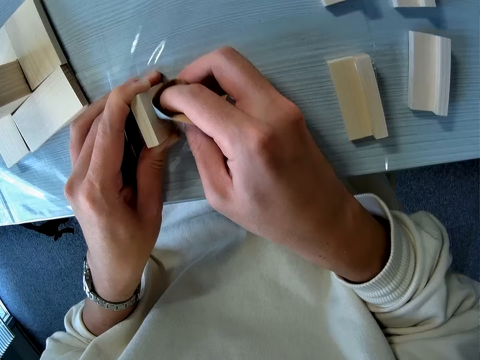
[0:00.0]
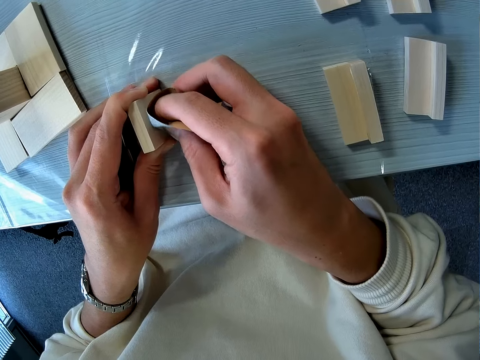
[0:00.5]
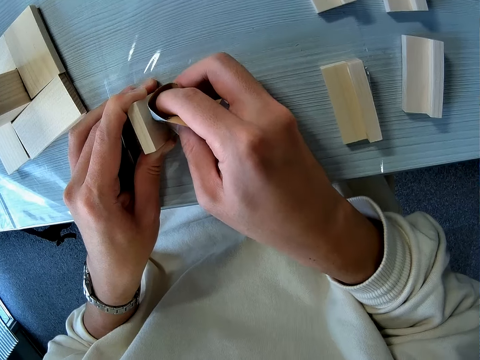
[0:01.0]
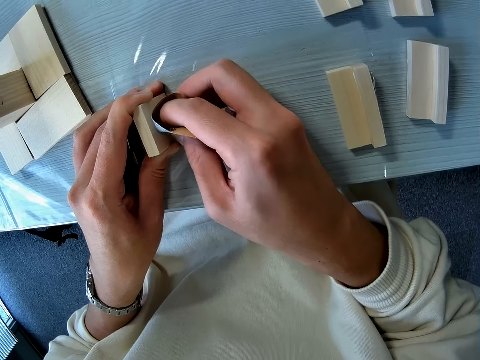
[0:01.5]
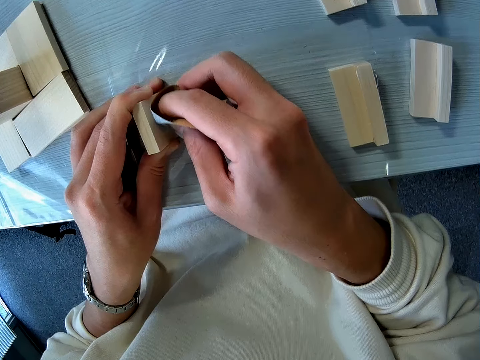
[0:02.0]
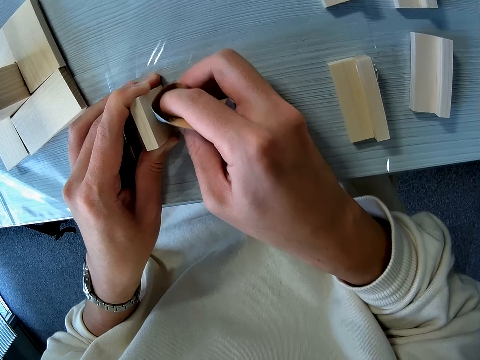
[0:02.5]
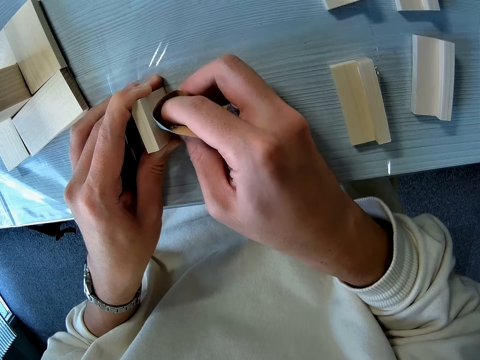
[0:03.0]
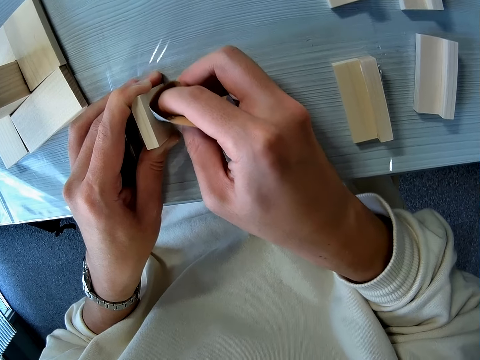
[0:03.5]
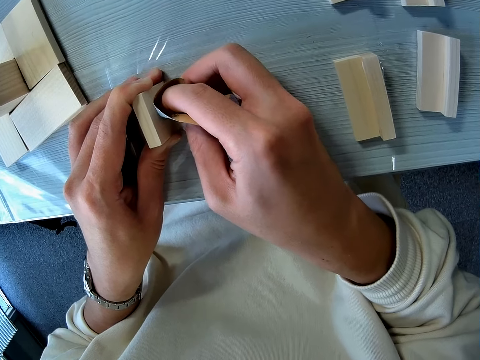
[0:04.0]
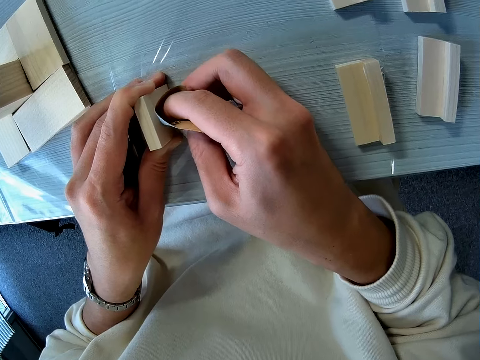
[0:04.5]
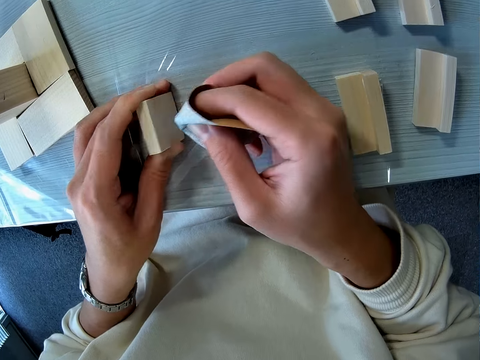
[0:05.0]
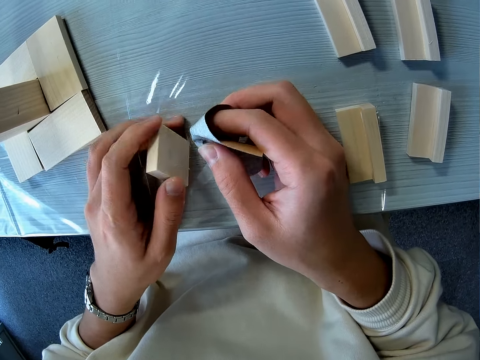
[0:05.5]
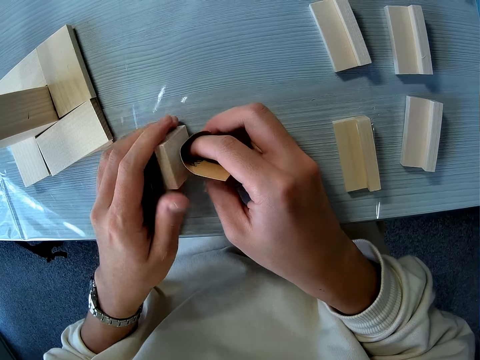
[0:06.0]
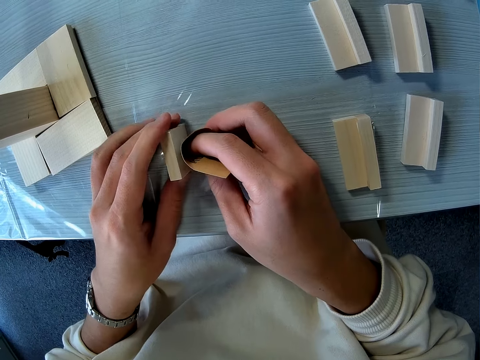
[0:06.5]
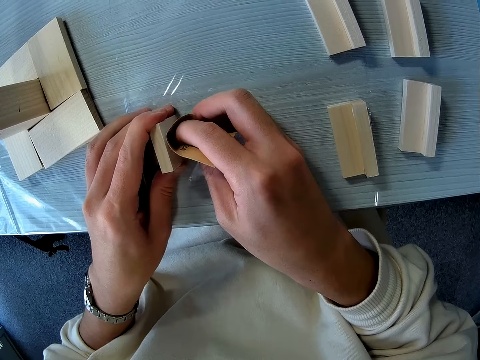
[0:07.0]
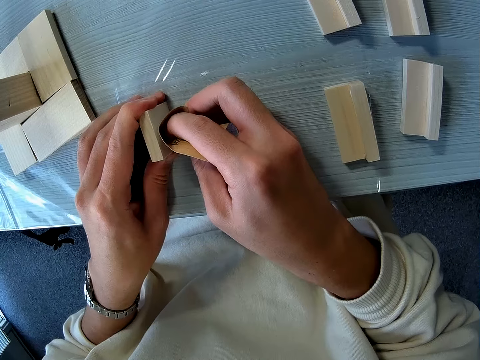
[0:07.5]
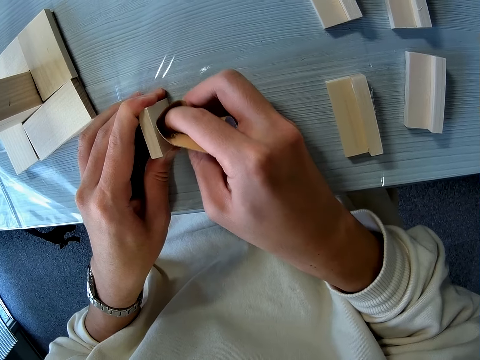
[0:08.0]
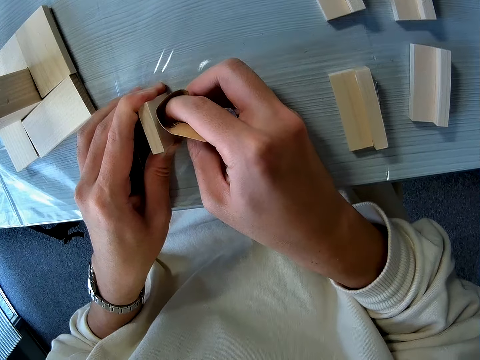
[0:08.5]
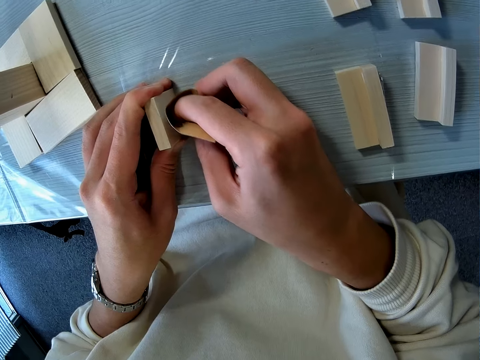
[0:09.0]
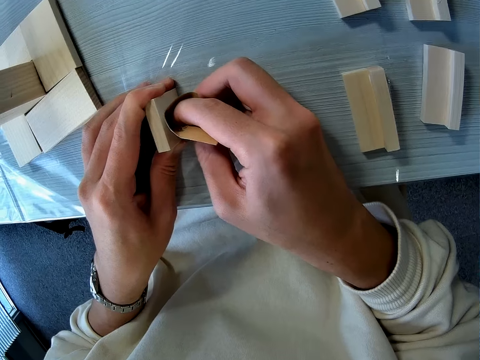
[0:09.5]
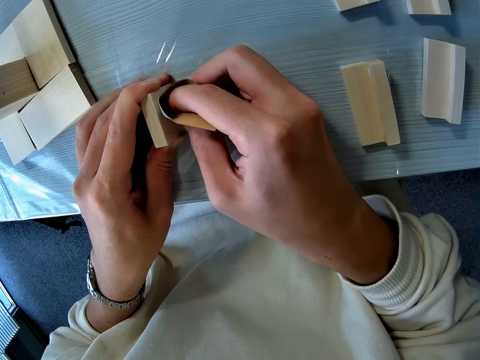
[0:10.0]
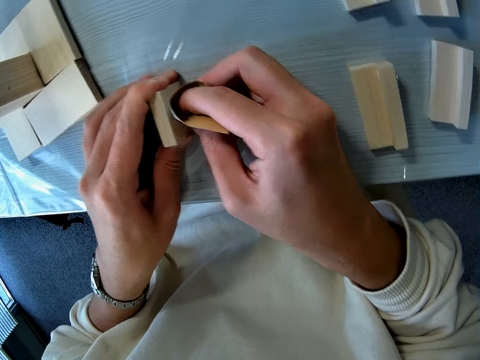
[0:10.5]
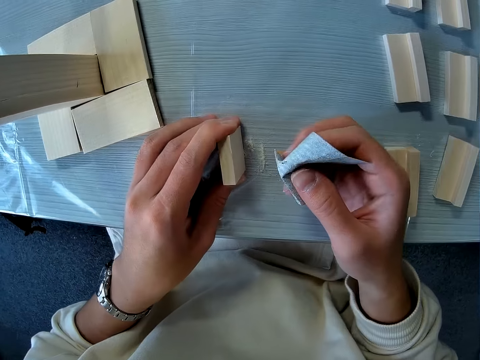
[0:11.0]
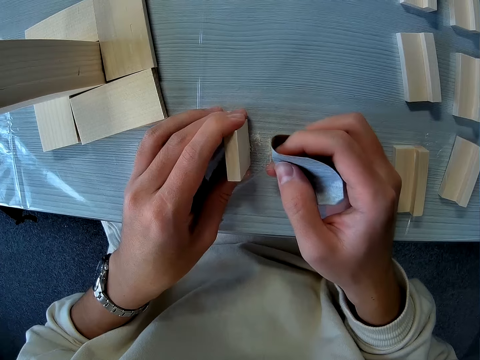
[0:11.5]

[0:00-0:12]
The camera wearer sands the wood with sandpaper. They rotate the wood. They scrub the wood with the sandpaper.

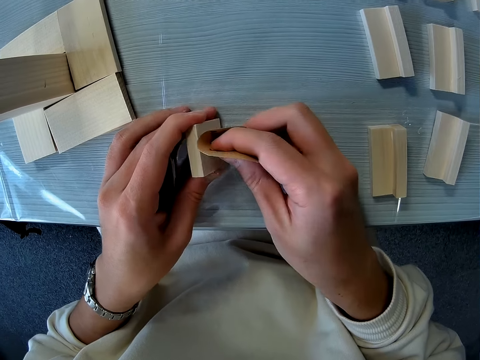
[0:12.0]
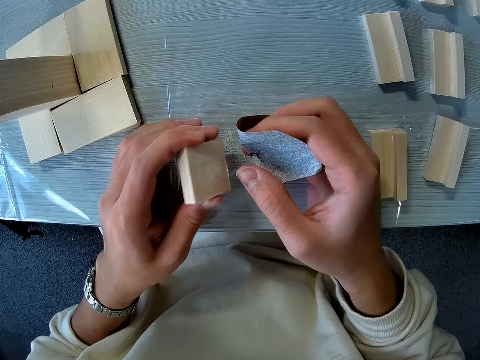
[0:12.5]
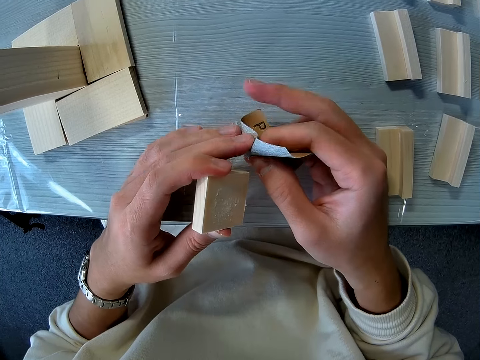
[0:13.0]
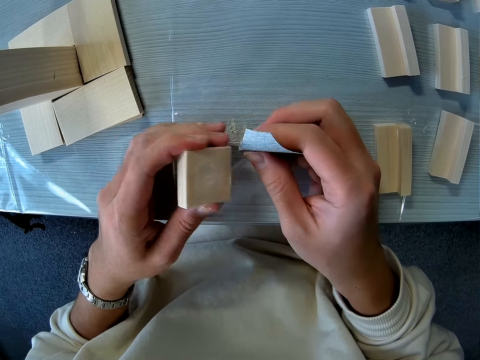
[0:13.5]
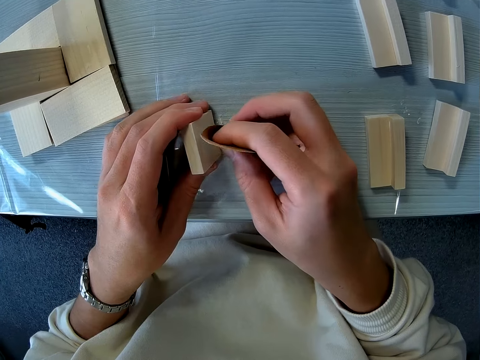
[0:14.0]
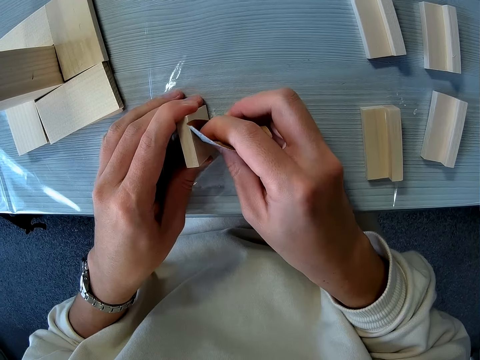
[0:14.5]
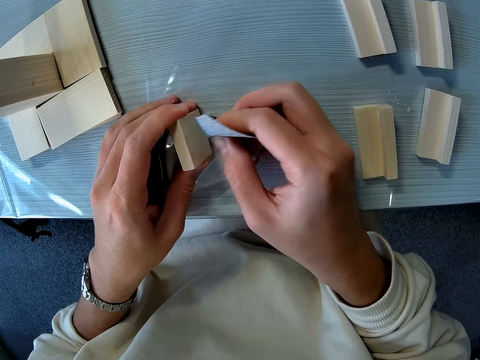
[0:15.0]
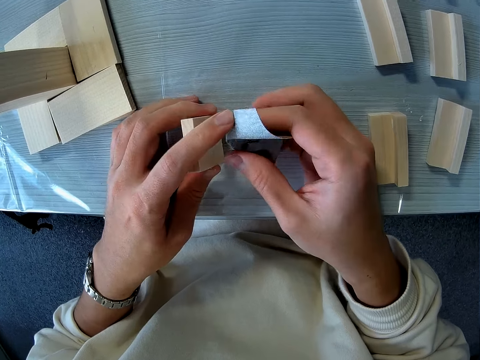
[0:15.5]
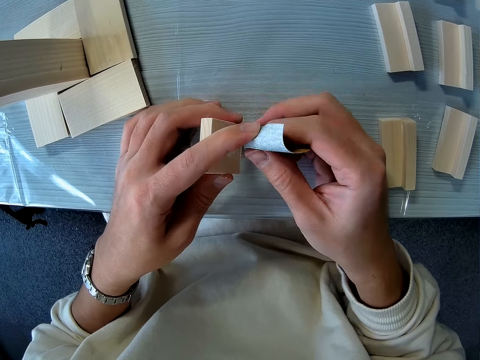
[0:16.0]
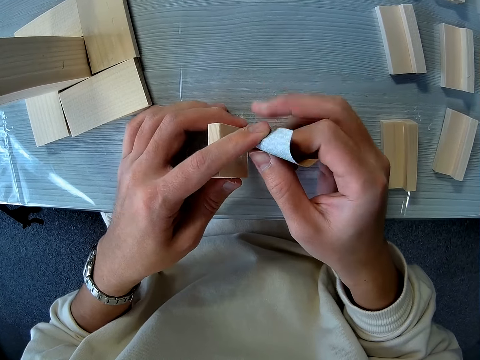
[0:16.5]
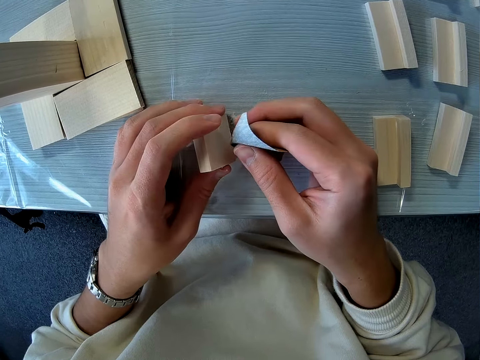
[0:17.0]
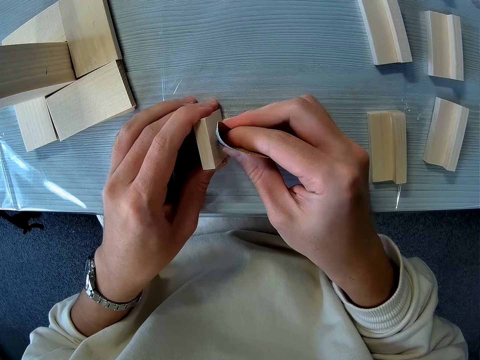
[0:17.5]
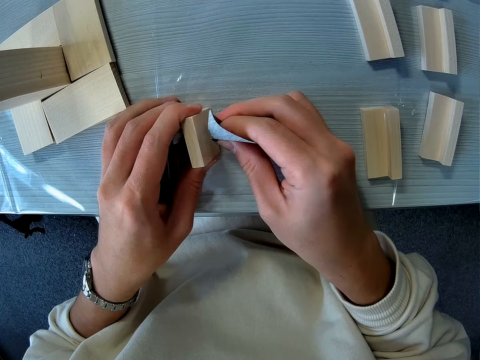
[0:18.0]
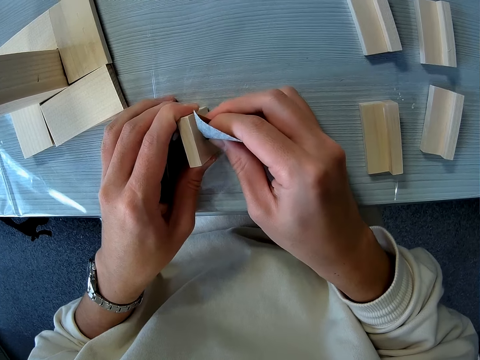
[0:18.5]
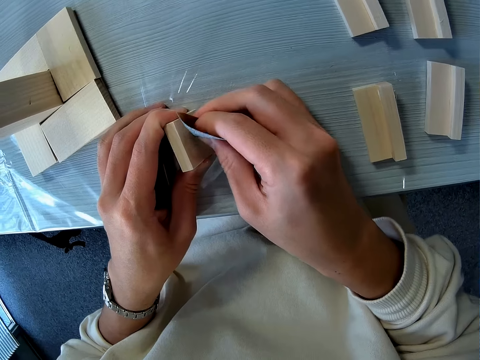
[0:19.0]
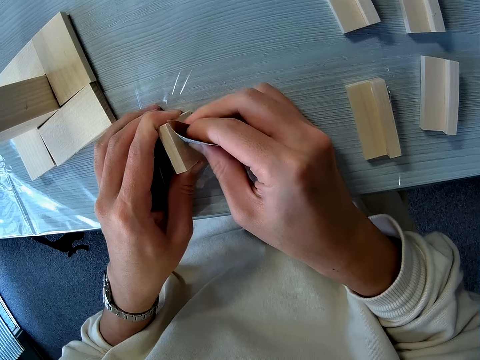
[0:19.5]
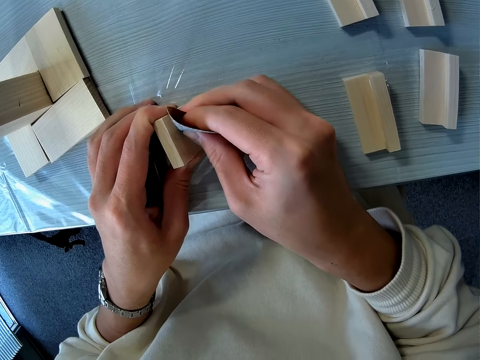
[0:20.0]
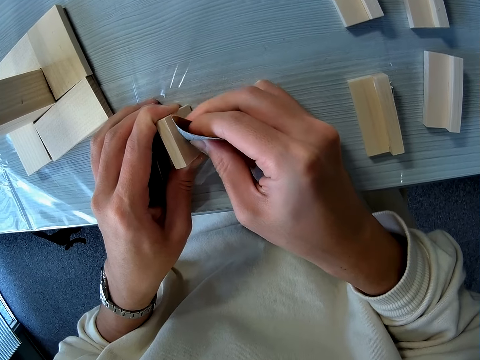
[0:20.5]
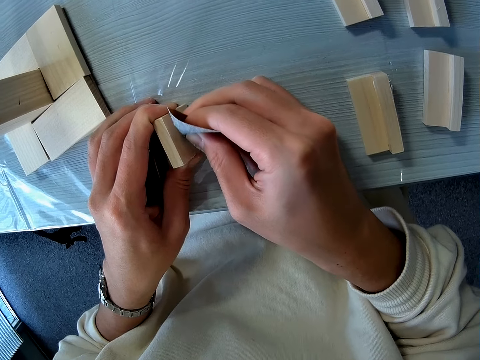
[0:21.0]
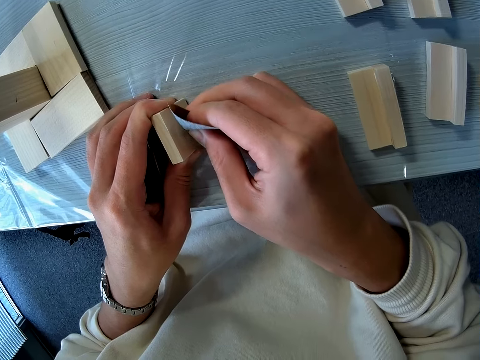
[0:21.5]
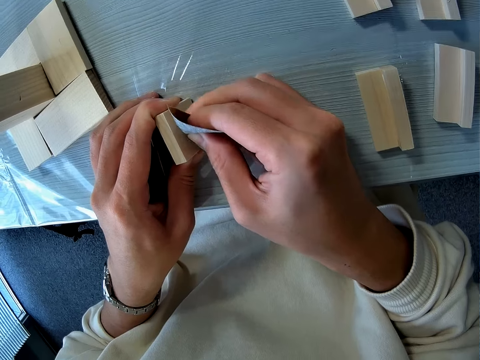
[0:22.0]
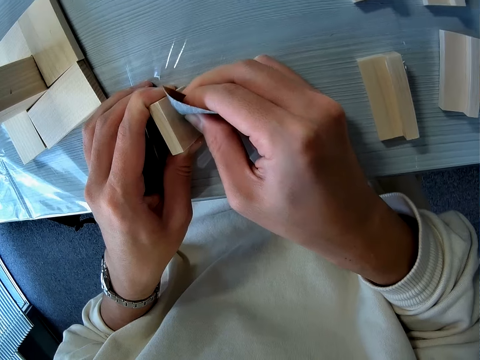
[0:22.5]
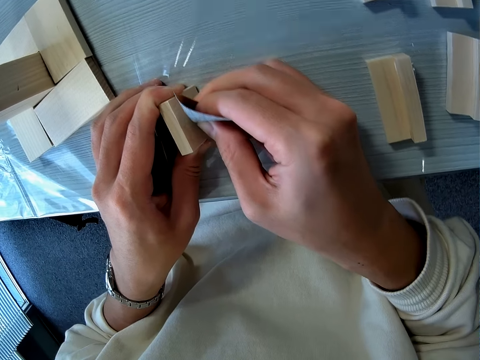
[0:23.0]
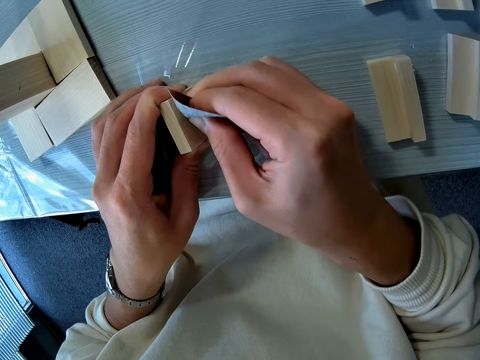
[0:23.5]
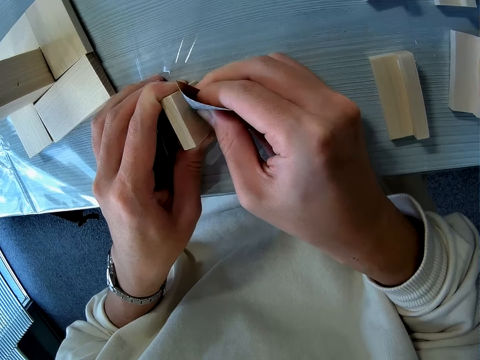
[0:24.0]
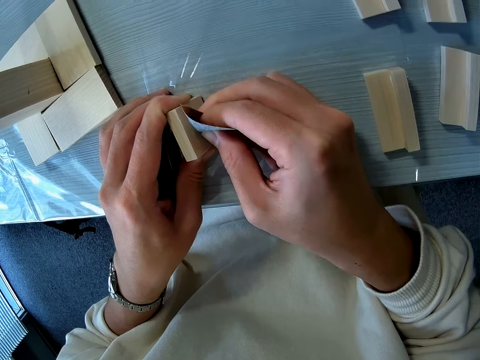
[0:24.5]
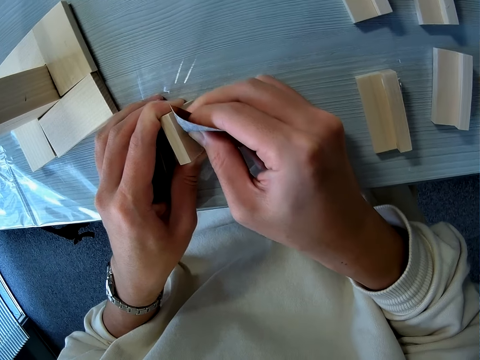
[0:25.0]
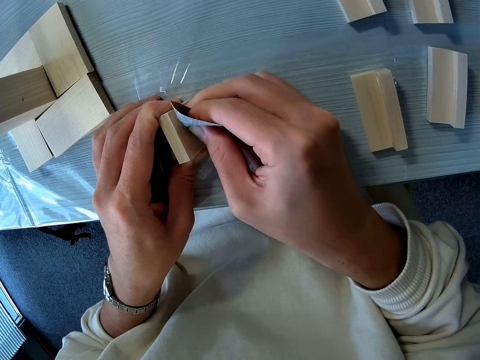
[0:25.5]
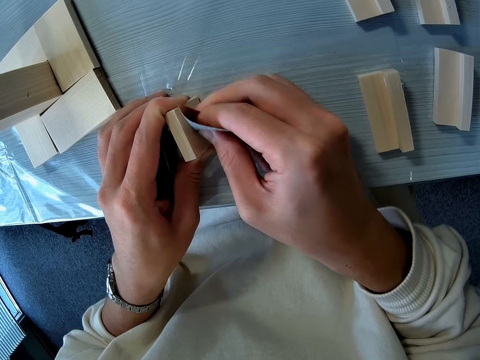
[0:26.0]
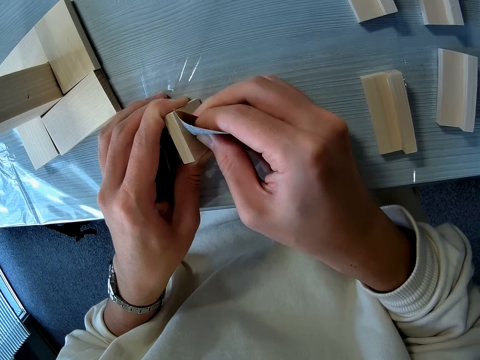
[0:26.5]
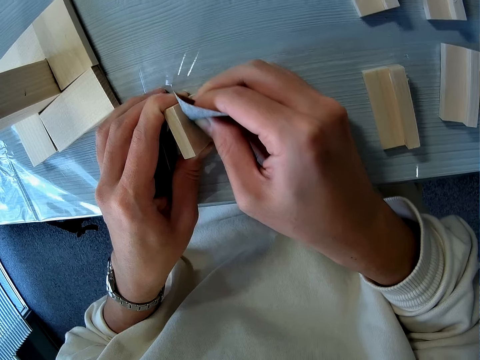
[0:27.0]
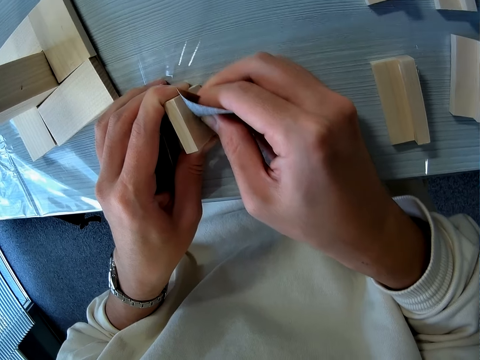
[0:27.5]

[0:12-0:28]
The camera wearer folds the sandpaper. They sand the wood with the sandpaper. They fold the sandpaper. They sand the wood with the sandpaper.
